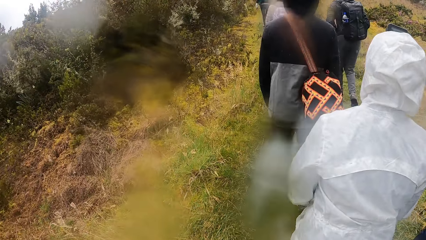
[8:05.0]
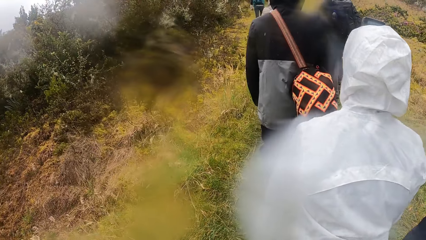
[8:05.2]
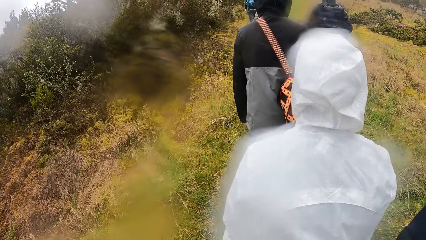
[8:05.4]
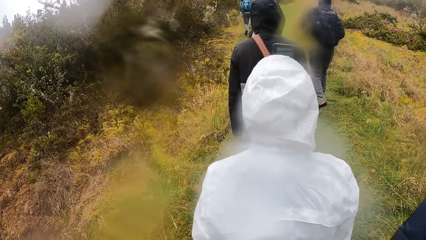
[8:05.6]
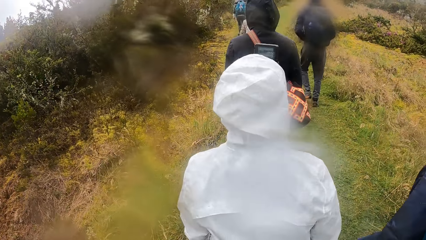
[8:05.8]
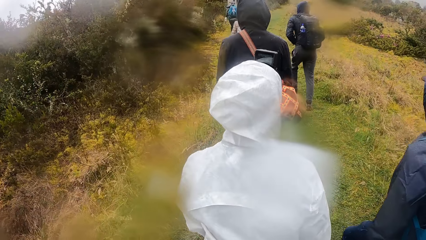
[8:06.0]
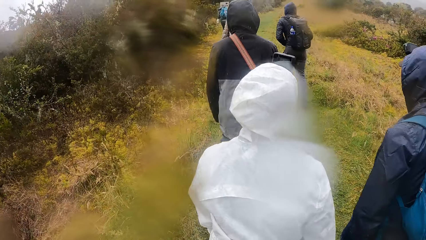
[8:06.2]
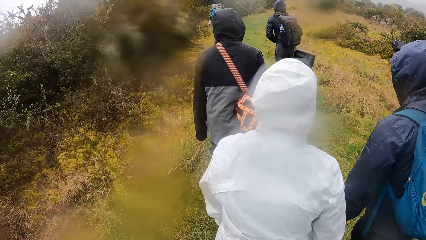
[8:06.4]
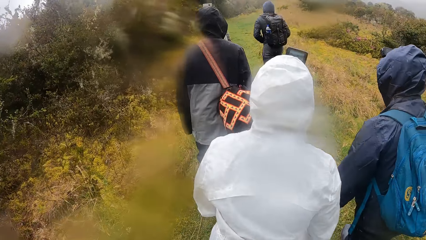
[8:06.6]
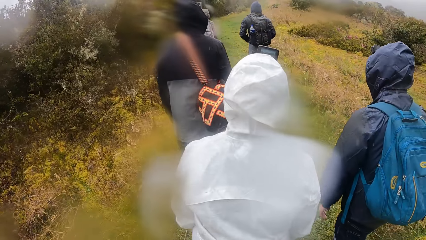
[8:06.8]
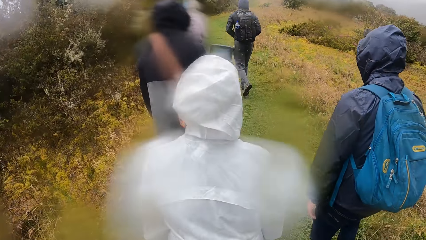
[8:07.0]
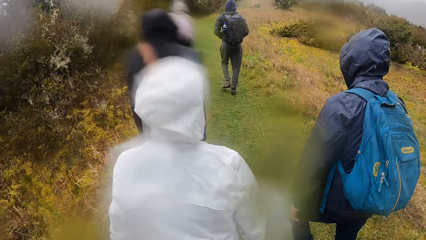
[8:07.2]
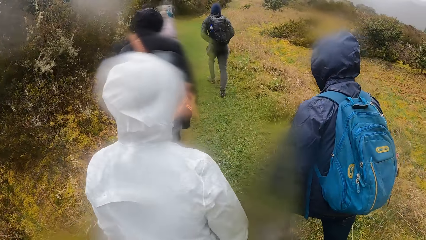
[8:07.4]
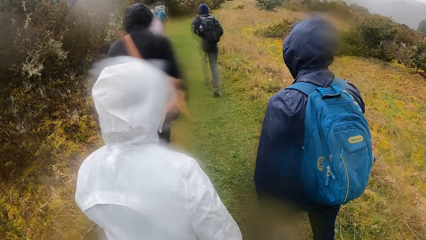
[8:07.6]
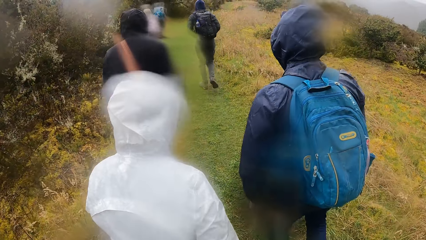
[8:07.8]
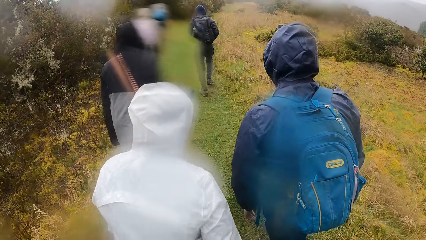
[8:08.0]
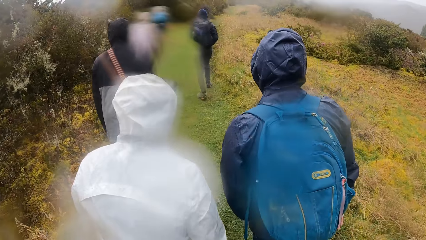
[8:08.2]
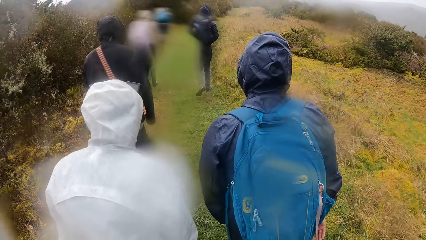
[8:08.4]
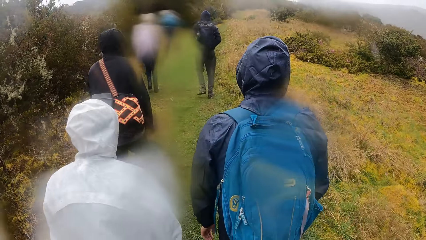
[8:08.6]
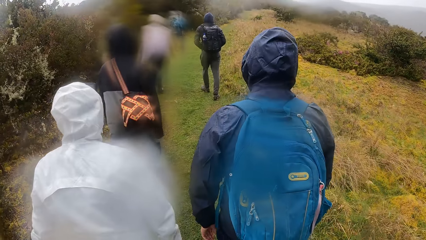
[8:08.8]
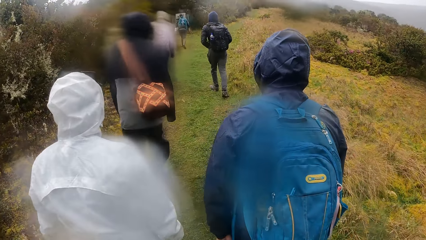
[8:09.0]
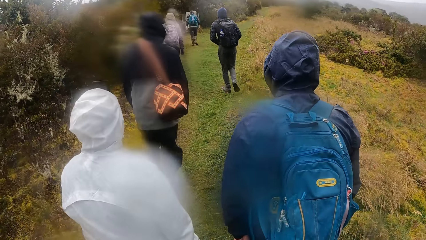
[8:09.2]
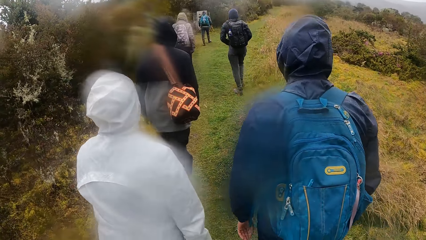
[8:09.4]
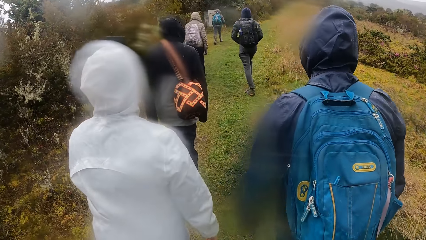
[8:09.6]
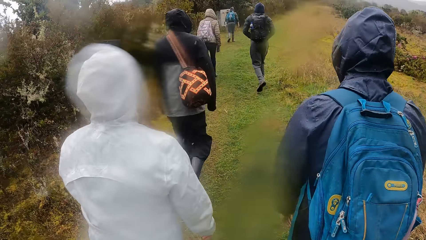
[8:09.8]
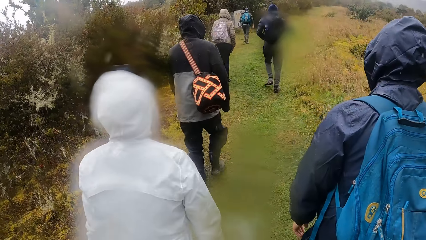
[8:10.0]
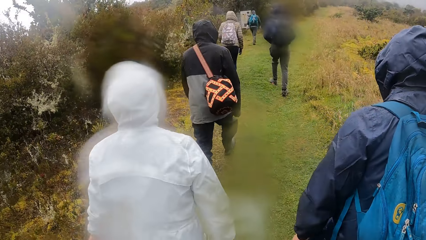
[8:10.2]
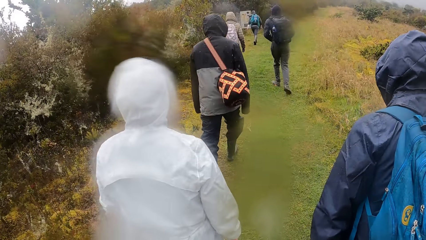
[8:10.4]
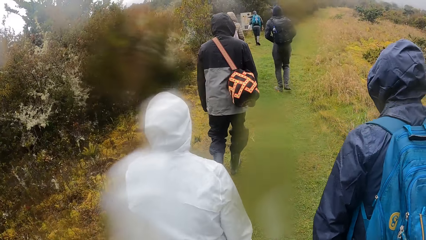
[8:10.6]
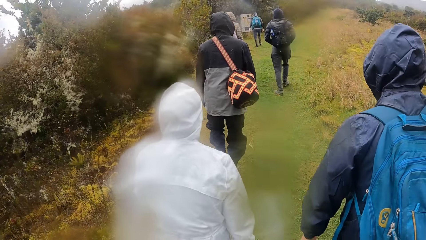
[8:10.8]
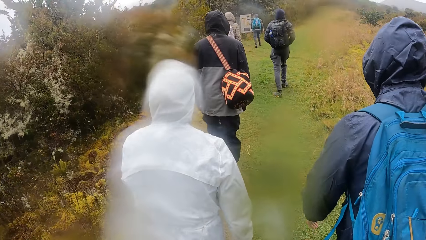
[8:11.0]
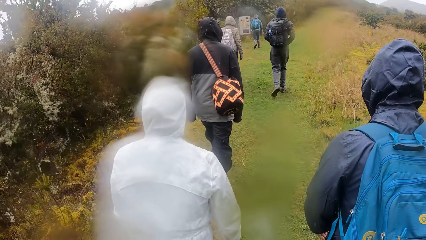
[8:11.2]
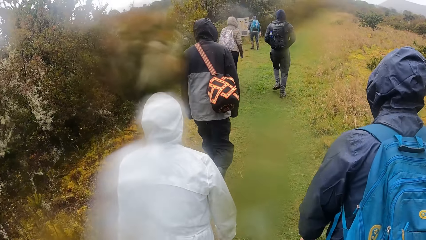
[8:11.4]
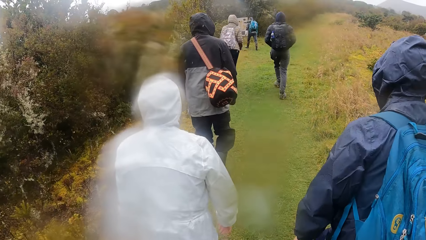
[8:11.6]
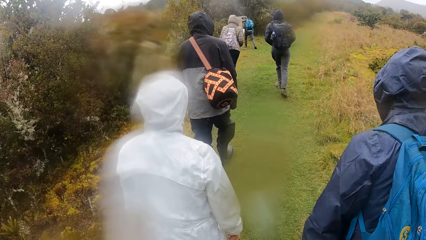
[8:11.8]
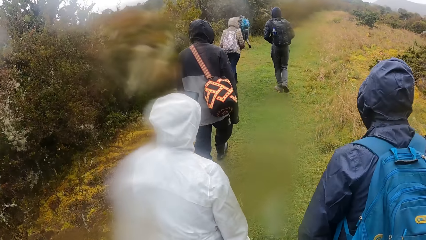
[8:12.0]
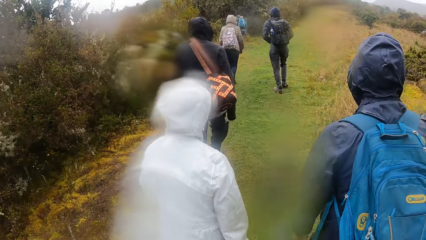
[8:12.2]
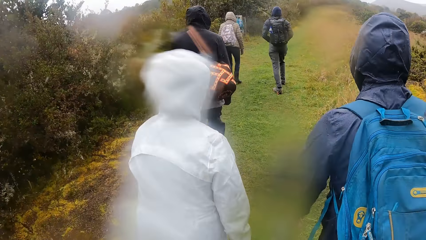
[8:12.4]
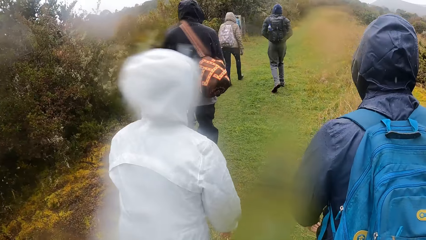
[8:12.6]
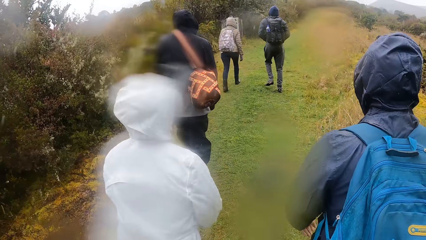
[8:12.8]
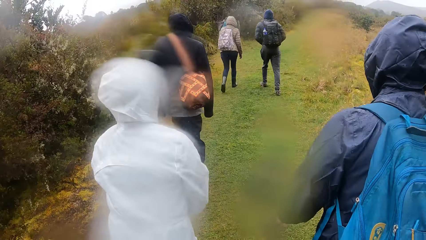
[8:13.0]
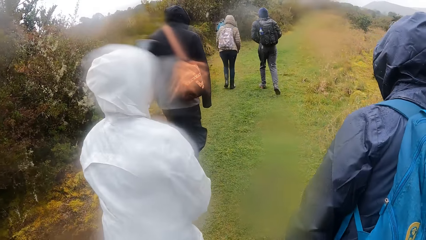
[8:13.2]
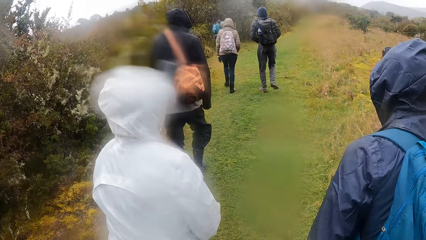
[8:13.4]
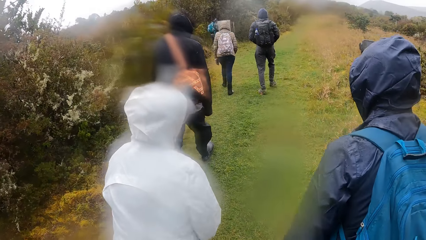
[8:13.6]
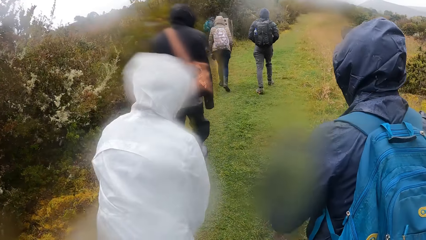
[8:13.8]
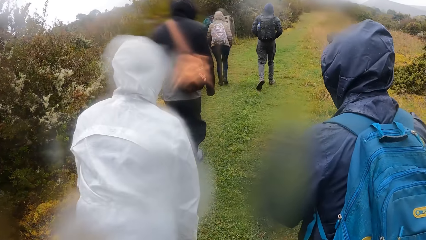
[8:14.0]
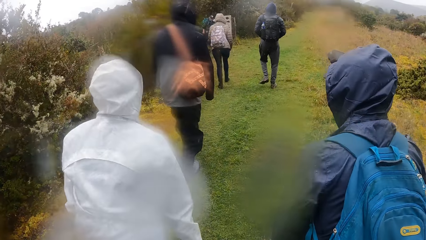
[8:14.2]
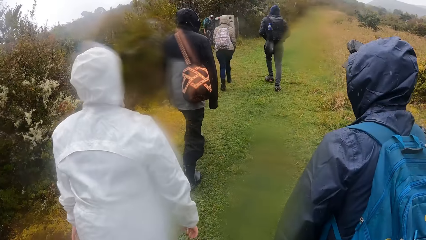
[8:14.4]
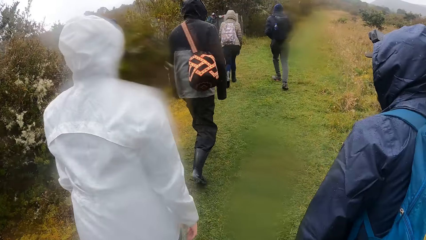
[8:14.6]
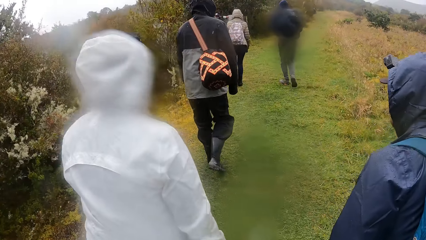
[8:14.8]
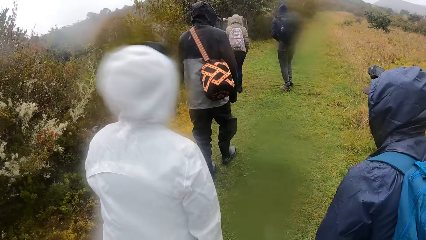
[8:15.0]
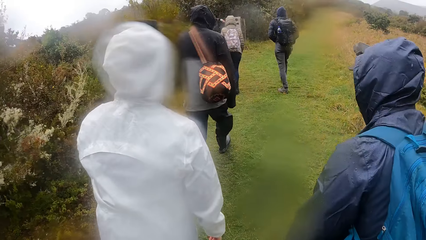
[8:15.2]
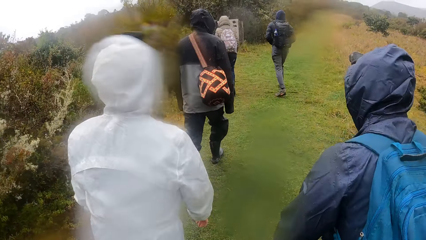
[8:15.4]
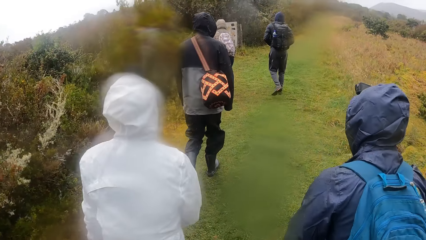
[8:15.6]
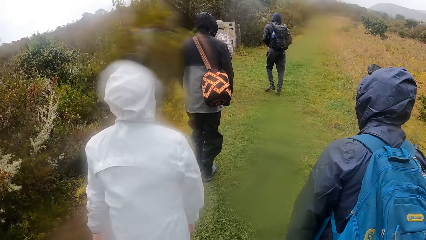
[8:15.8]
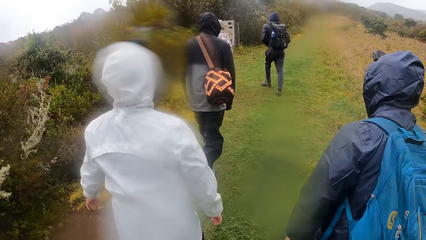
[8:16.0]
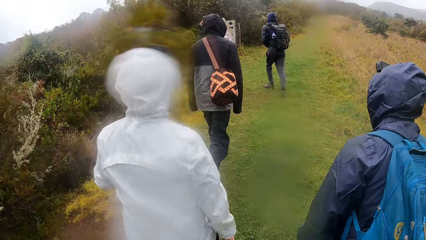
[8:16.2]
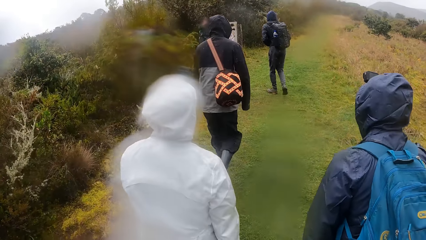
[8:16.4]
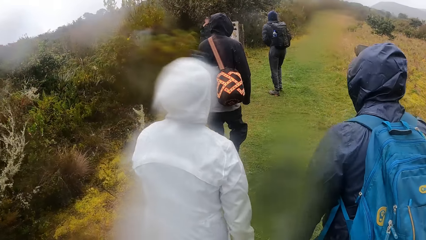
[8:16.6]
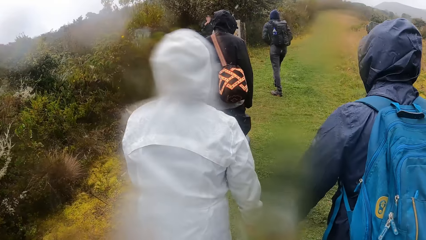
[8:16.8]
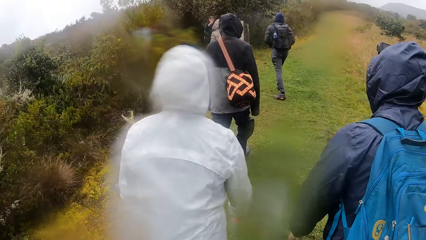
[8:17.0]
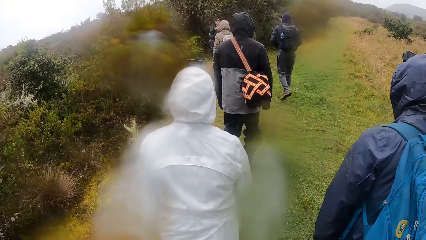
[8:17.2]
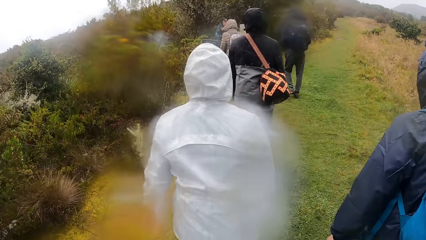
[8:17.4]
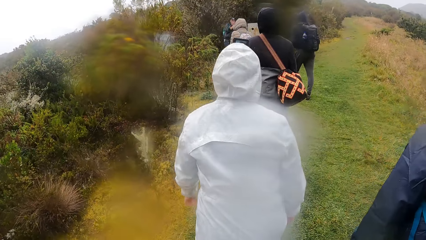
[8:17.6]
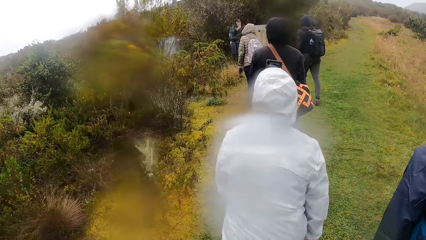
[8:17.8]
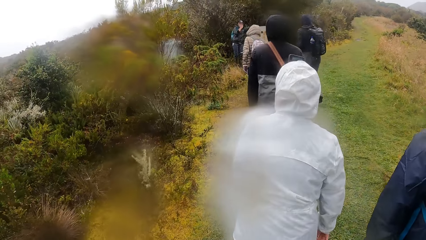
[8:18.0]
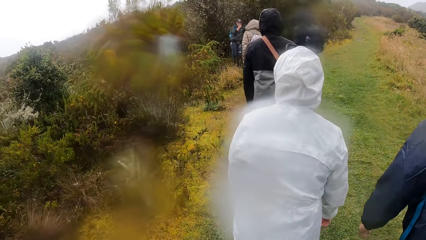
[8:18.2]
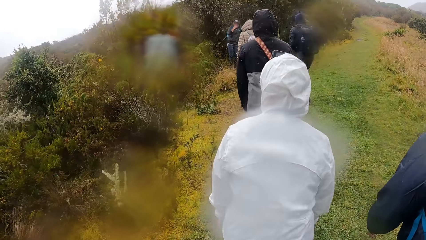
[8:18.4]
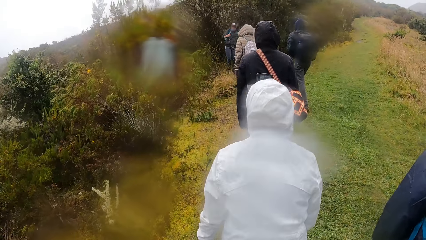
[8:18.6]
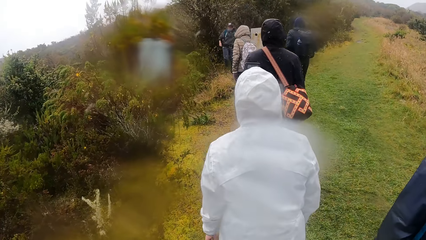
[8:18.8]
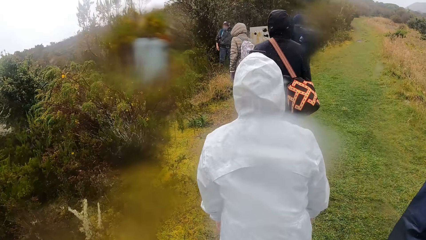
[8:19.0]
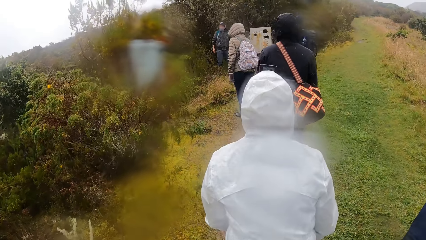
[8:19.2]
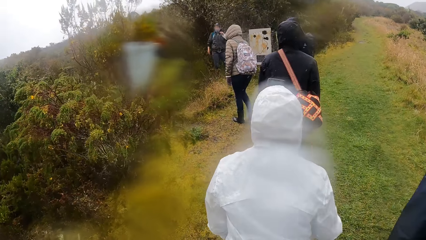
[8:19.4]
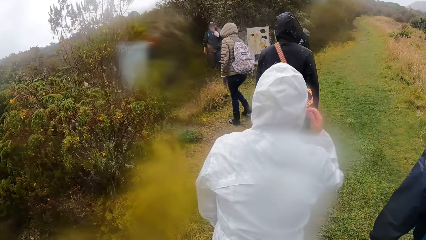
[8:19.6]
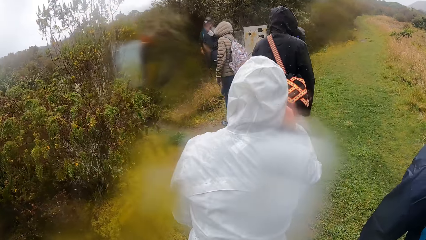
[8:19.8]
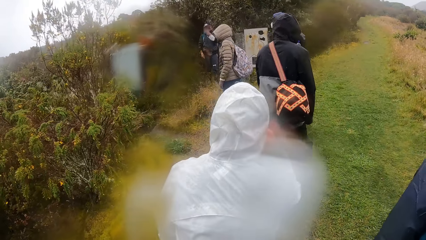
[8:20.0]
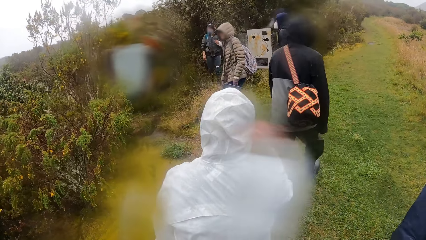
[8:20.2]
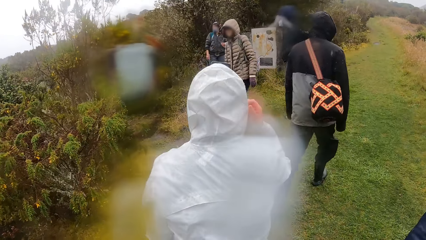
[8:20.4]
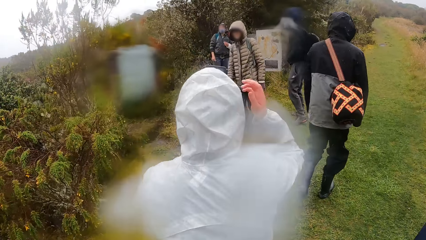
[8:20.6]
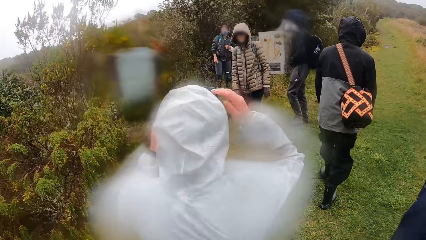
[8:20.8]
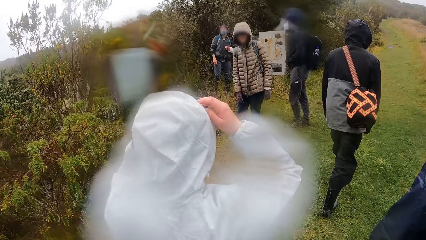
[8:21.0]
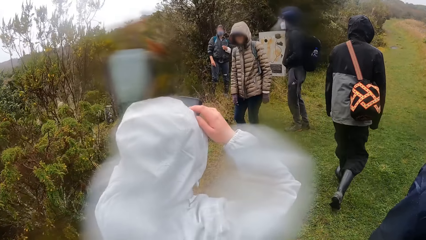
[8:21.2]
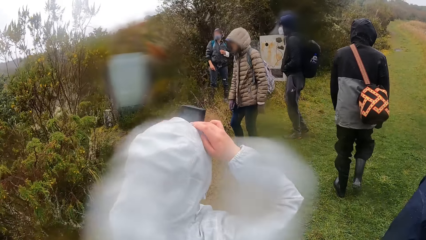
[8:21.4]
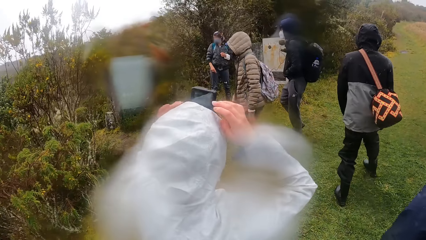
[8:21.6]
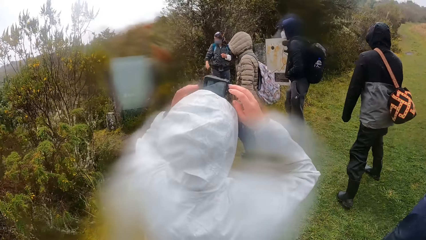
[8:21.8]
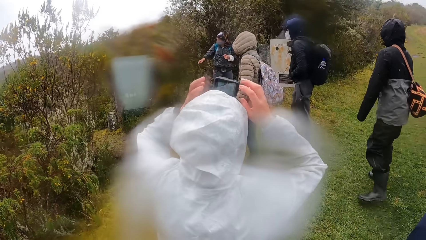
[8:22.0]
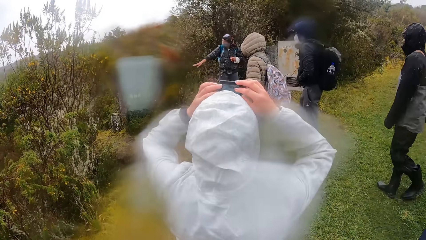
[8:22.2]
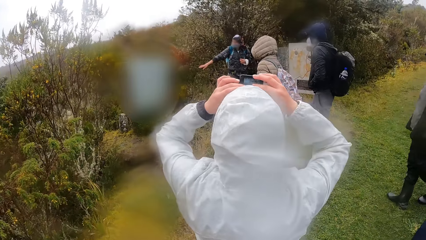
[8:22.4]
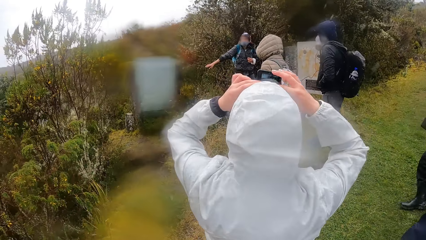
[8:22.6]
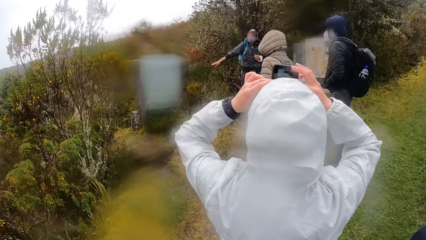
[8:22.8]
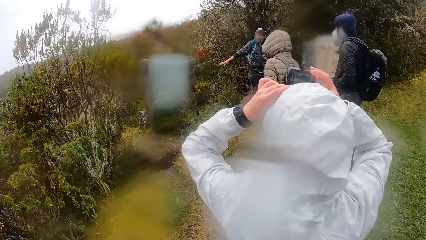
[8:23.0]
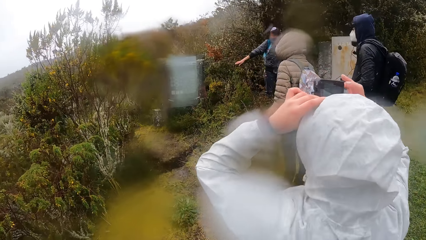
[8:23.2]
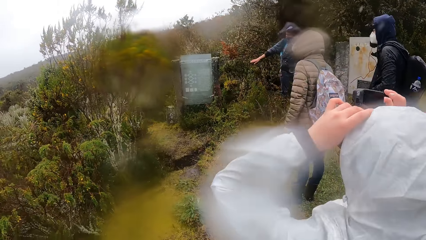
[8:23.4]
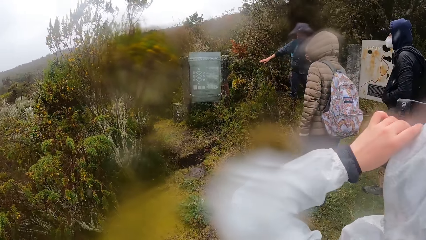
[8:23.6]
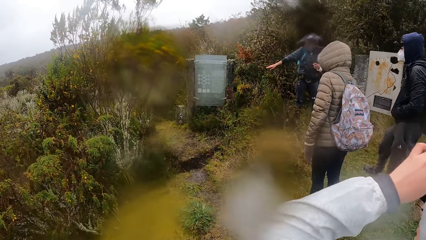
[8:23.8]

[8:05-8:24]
A man walks around in the field. Another man walks around in the field. The woman adjusts the camera on her head with both hands. A man converses with the camera wearer and a group of people. The camera wearer looks around.
